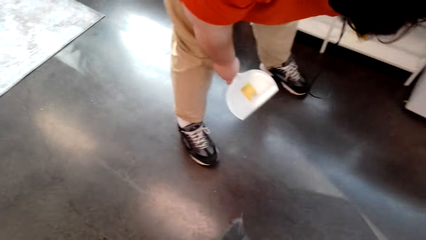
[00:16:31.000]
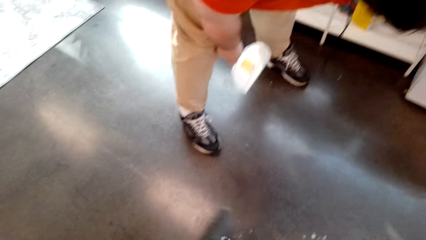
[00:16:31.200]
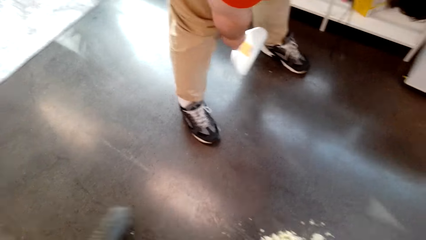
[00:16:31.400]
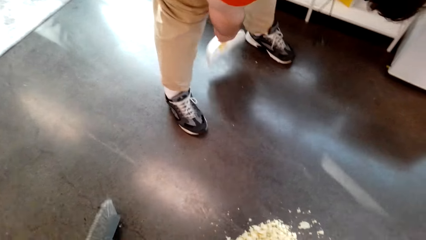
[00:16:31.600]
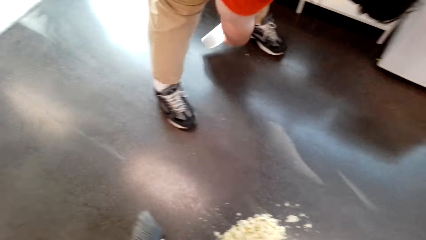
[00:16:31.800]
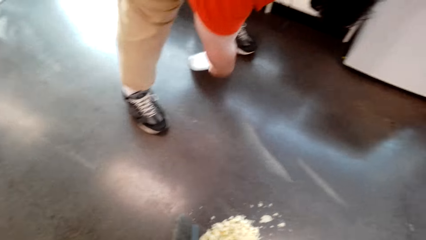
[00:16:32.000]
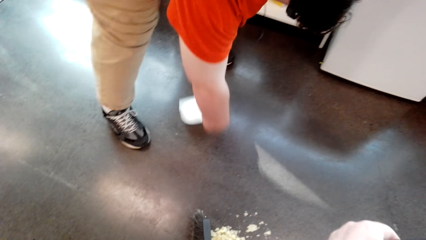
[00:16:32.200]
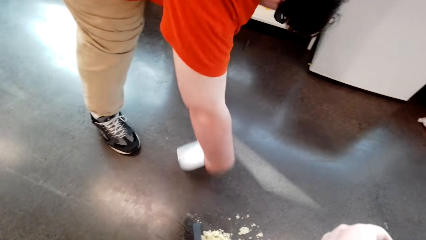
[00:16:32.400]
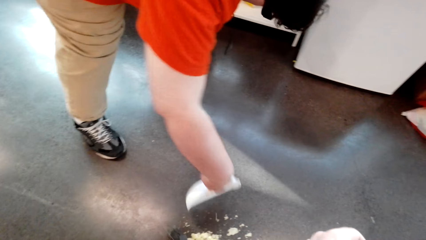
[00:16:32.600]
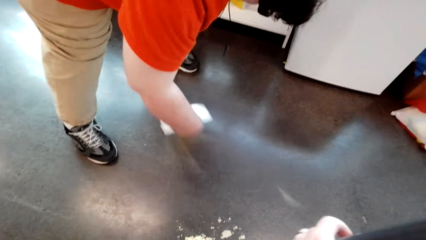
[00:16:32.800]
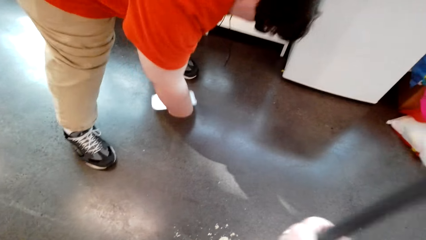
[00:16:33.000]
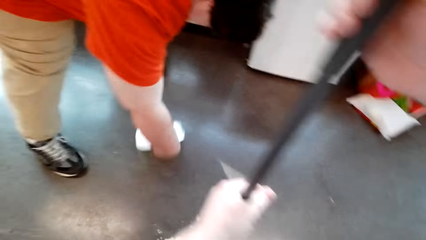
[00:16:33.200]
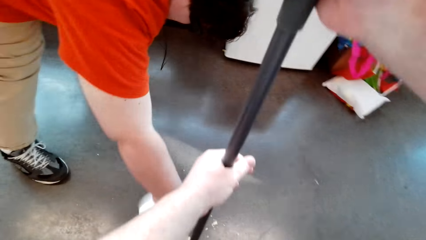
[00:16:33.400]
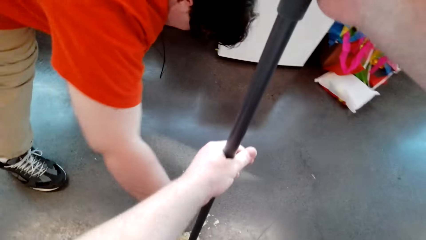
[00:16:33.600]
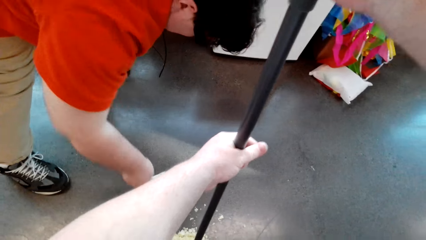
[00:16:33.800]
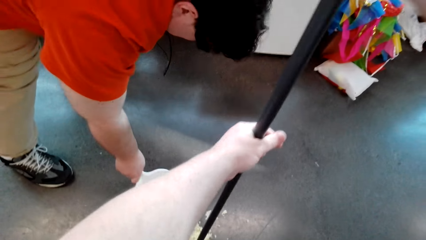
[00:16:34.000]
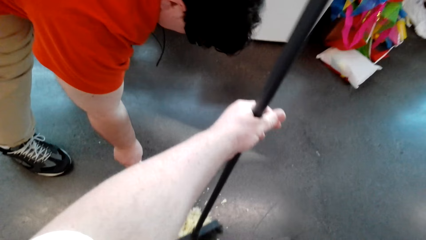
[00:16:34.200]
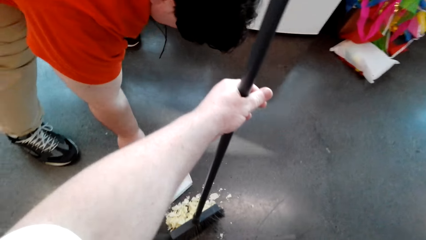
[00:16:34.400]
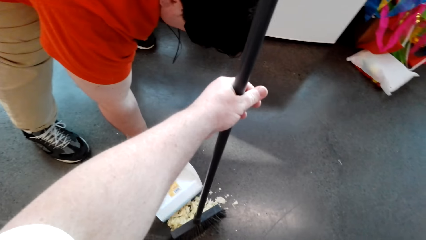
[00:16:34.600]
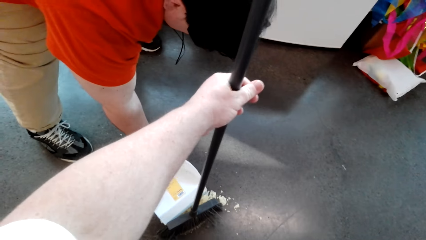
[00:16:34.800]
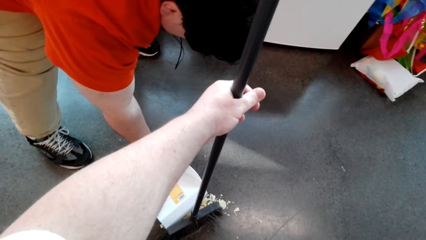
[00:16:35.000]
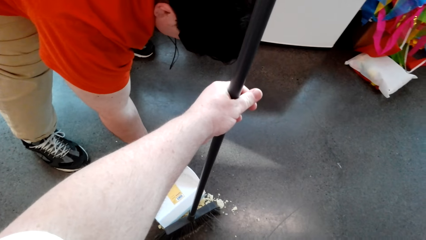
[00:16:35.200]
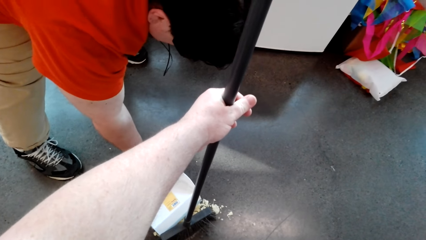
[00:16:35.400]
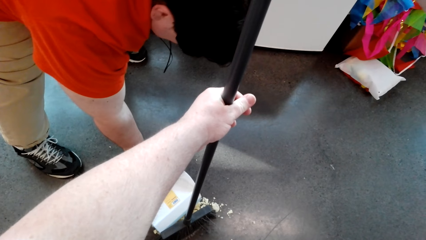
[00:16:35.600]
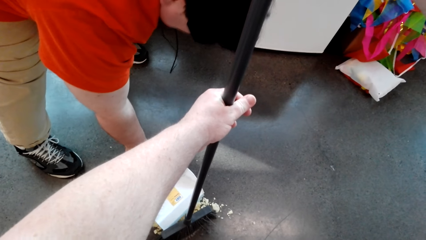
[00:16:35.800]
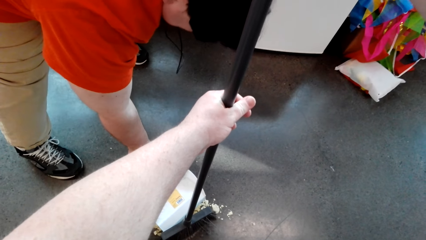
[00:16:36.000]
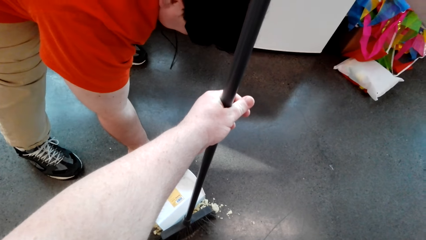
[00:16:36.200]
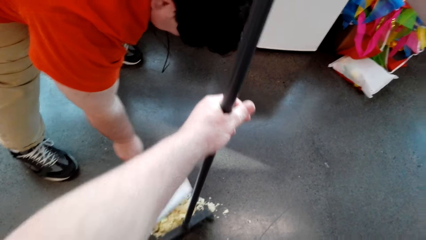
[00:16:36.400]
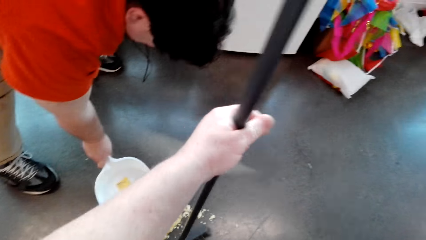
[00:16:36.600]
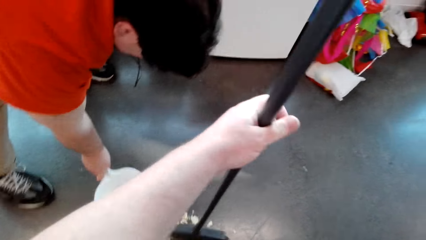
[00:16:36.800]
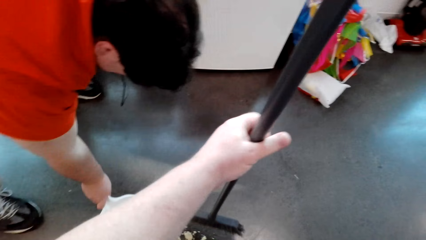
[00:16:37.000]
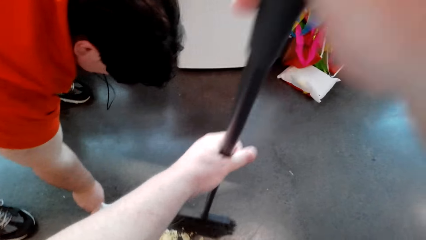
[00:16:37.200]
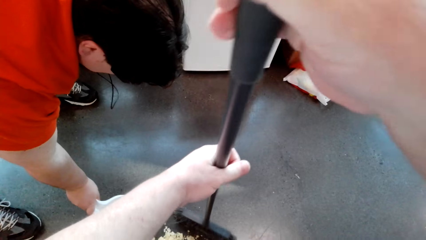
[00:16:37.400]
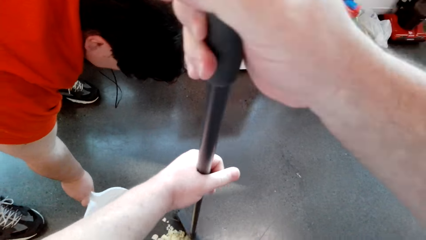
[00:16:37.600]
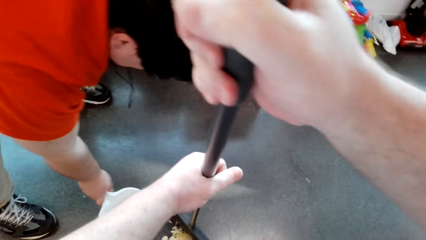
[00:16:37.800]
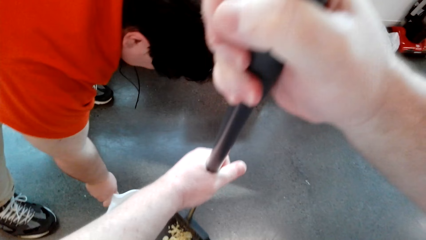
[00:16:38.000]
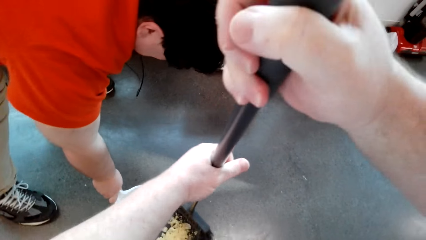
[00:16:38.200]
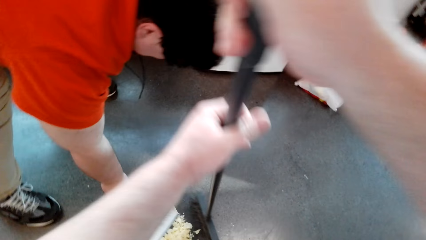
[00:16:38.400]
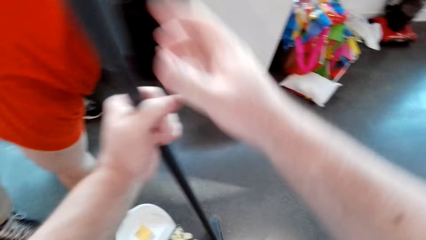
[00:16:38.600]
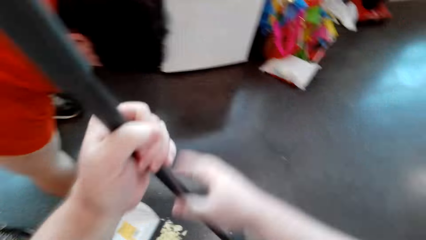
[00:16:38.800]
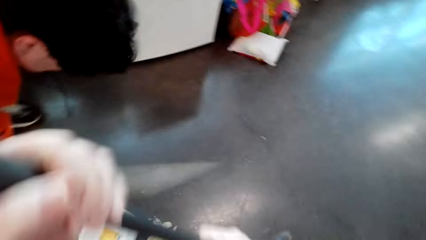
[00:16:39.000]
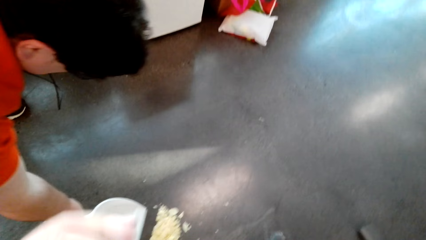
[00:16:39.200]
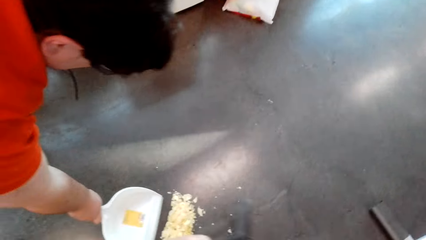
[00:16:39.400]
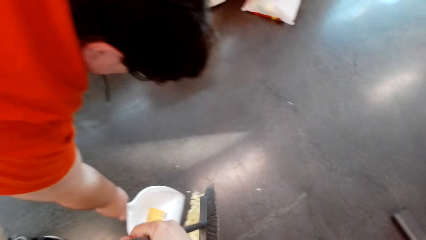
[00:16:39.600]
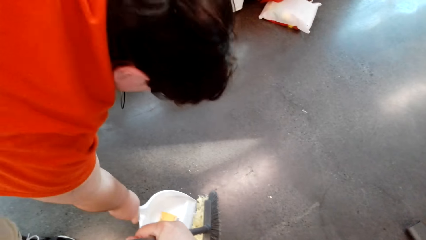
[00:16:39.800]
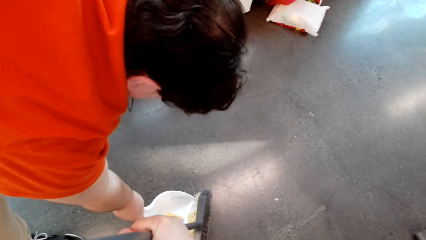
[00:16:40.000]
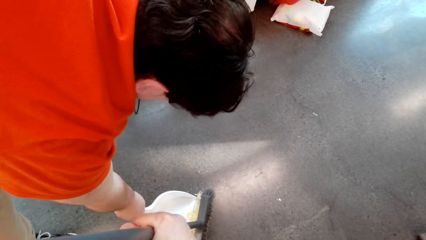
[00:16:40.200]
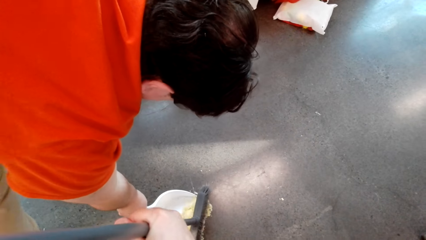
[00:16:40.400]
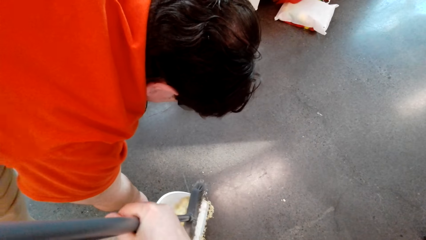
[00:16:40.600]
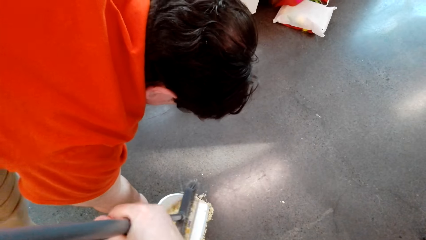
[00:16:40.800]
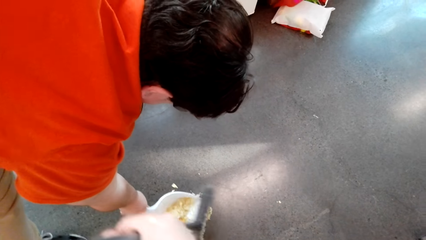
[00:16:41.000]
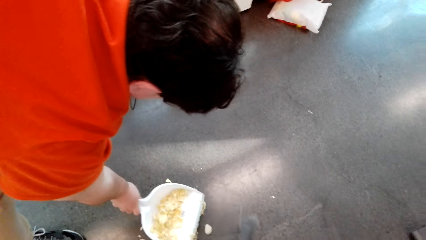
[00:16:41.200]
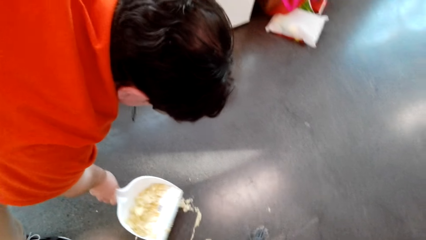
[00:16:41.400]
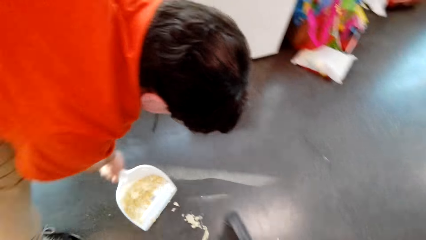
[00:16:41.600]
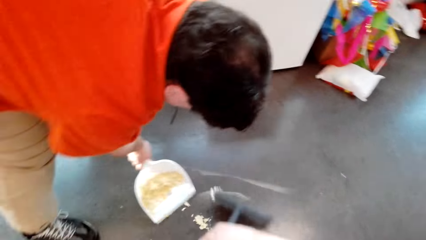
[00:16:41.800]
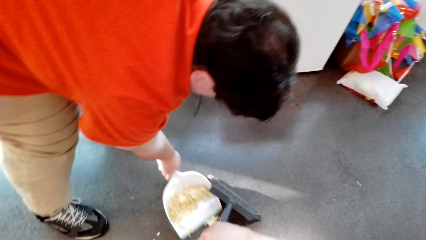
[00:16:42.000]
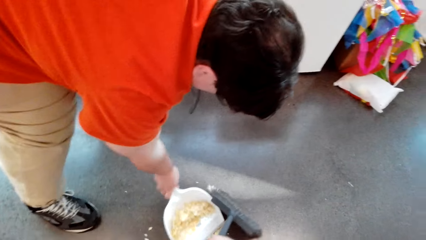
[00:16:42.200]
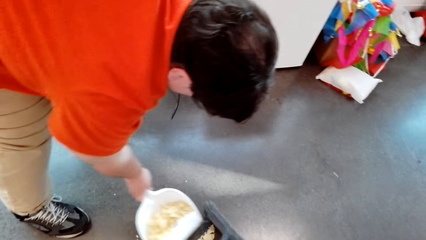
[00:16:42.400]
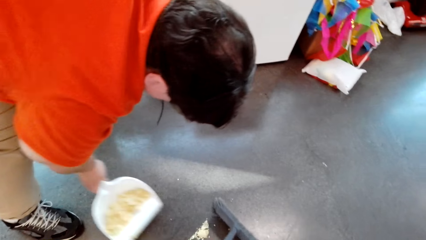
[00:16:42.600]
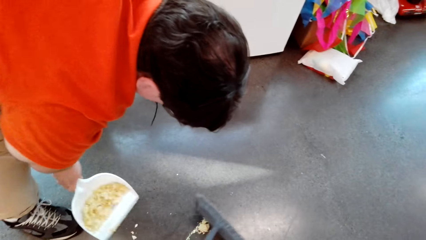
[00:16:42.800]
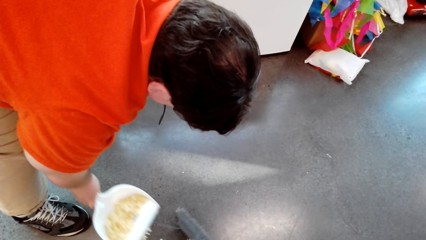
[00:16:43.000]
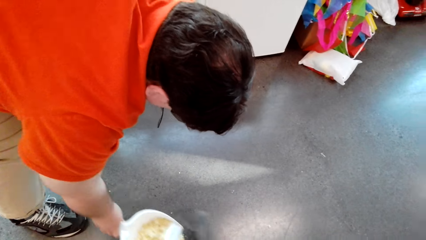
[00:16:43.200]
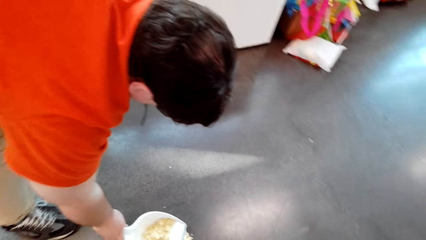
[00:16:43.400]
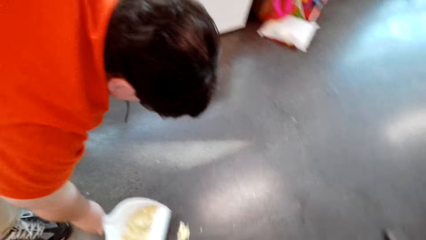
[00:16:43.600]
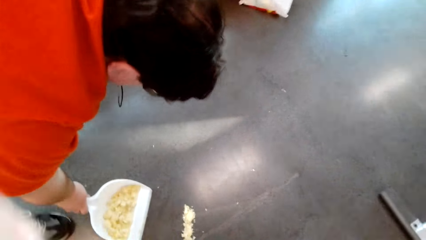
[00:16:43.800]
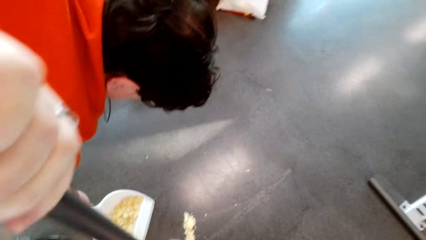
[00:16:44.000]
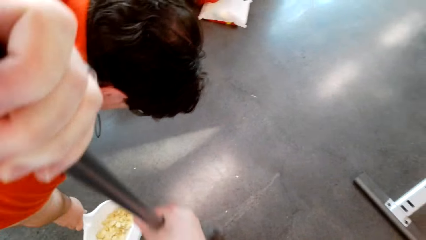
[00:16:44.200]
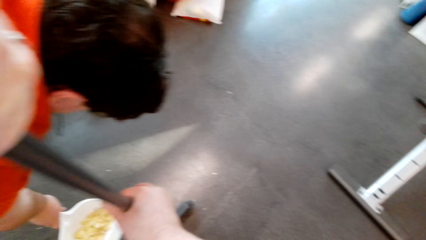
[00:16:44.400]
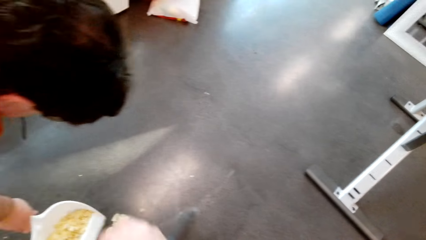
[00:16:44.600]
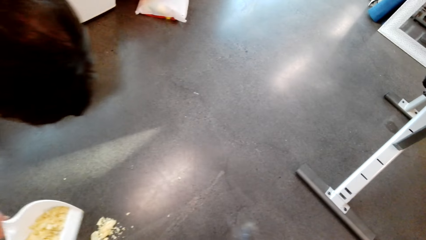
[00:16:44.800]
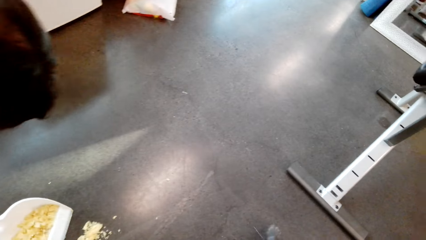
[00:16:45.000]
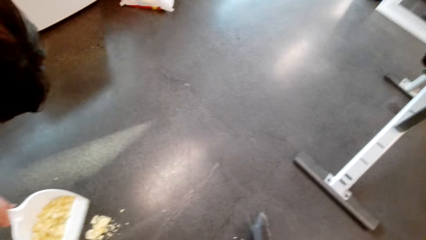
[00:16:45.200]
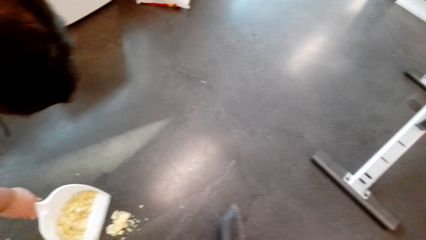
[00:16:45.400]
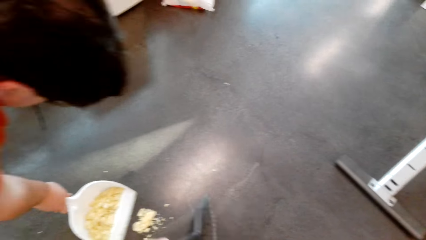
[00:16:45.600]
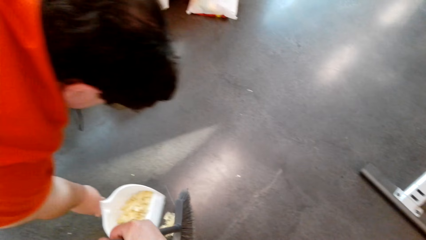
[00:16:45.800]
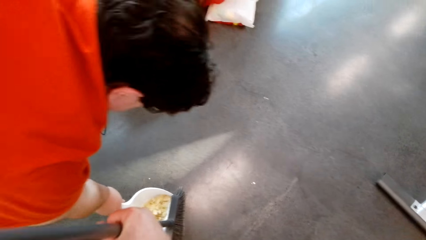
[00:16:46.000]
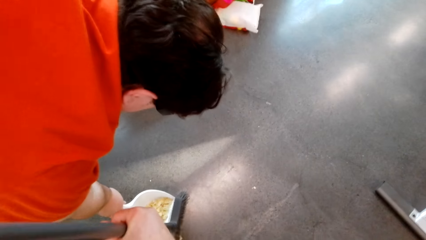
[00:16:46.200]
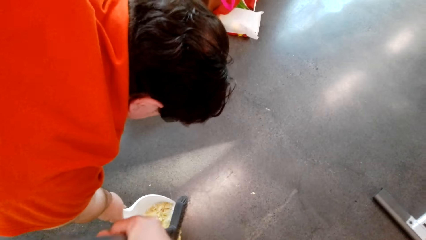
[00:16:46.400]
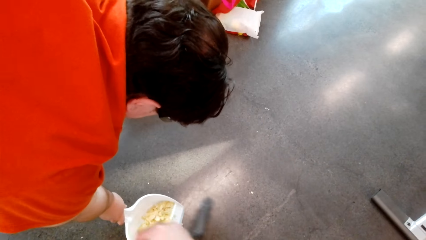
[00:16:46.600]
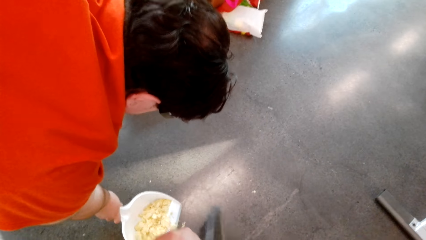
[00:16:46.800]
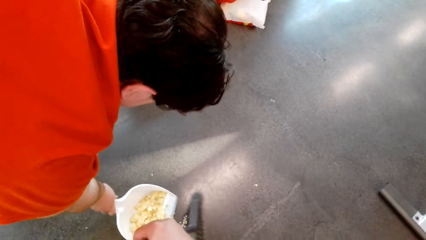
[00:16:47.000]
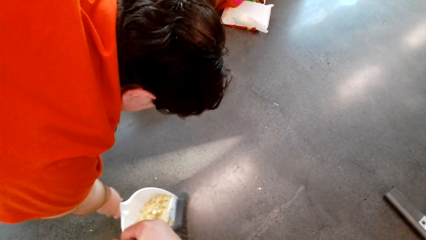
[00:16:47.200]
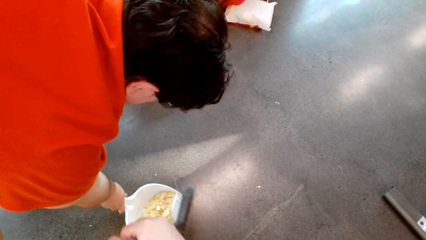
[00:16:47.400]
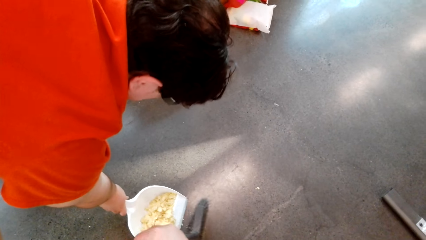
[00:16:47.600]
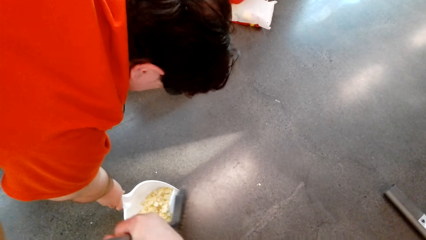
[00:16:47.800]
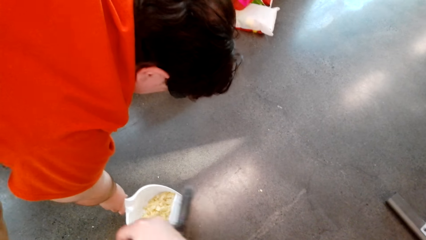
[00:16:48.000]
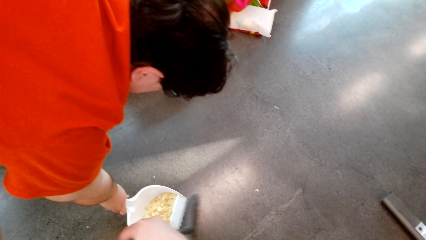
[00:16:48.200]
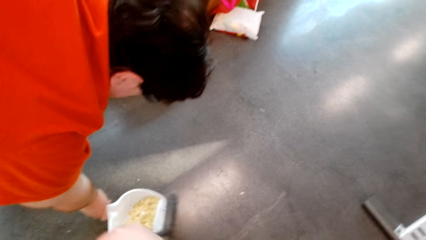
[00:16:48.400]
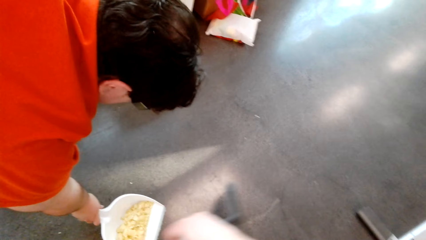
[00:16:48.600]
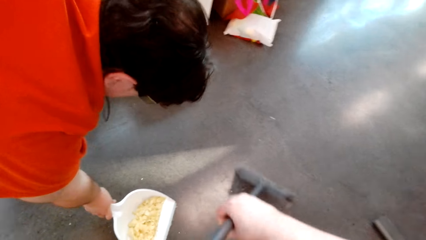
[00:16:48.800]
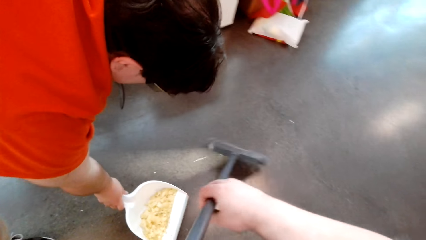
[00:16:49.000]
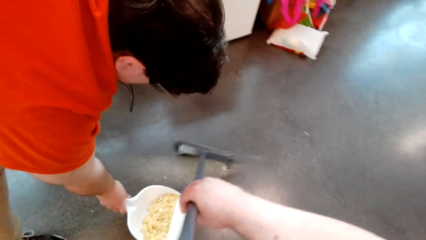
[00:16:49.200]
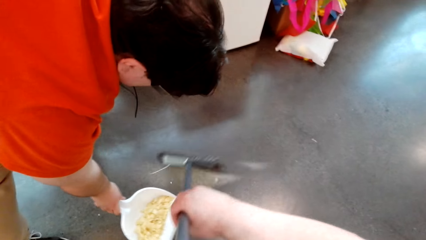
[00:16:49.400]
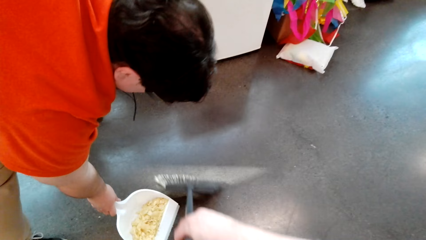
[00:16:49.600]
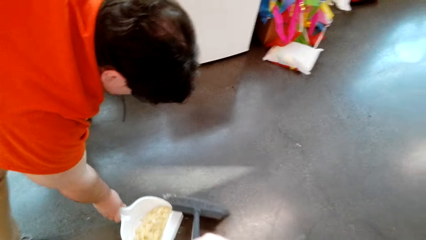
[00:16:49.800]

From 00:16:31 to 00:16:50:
A man collects the dirt with a dustpan. The camera wearer puts the dirt in the dustpan with the broom.
